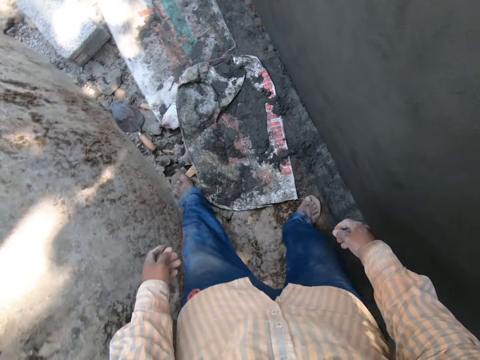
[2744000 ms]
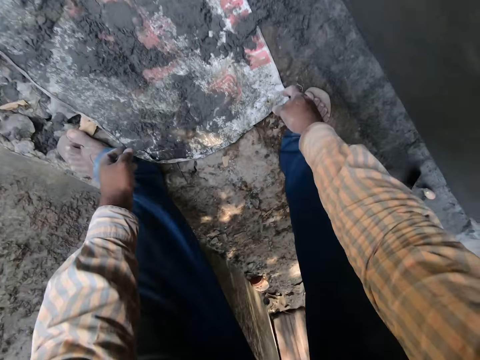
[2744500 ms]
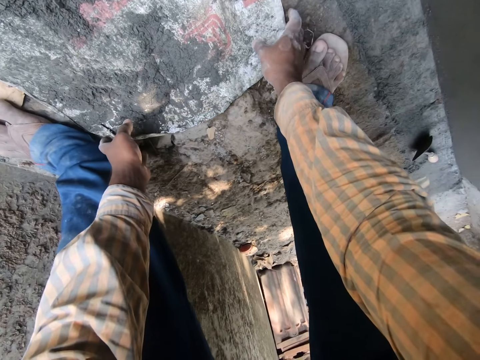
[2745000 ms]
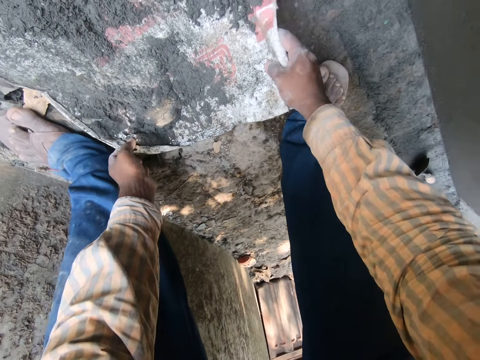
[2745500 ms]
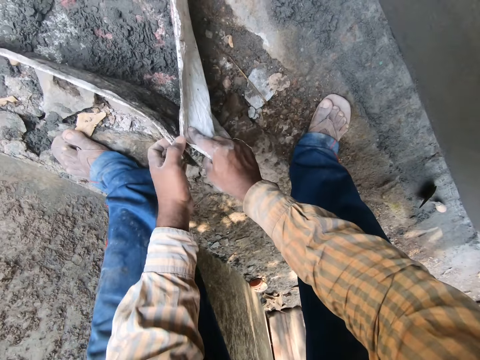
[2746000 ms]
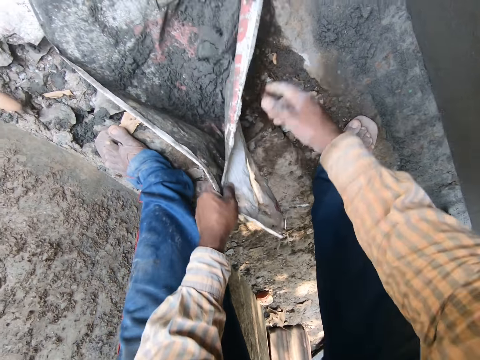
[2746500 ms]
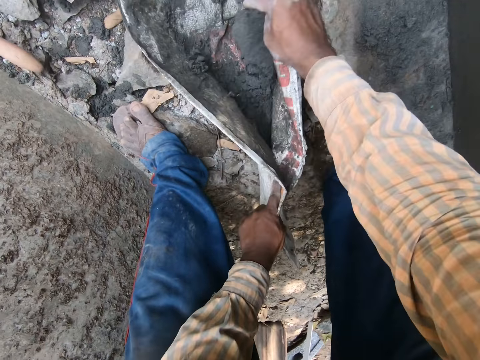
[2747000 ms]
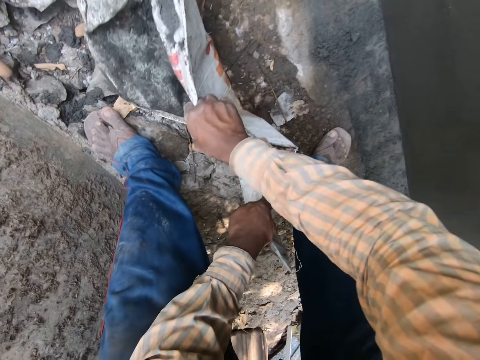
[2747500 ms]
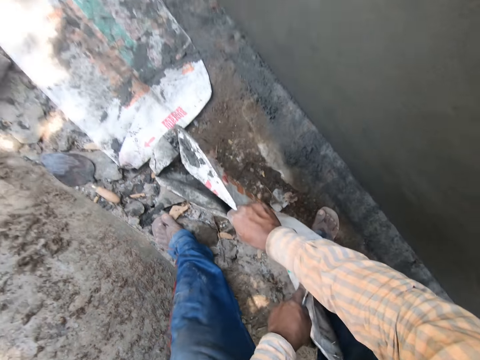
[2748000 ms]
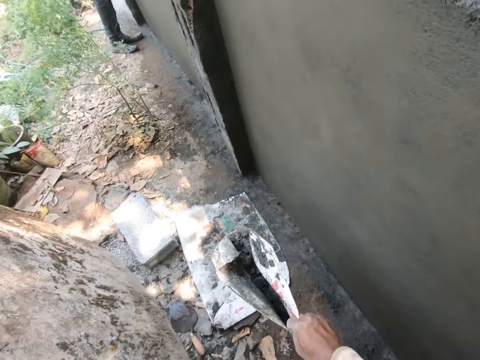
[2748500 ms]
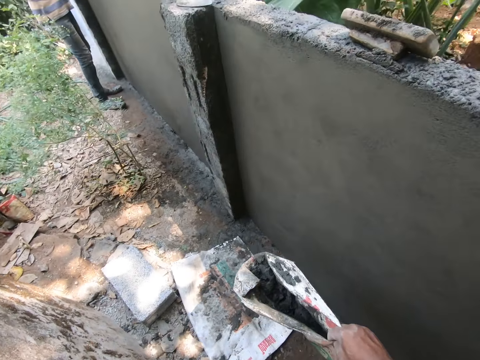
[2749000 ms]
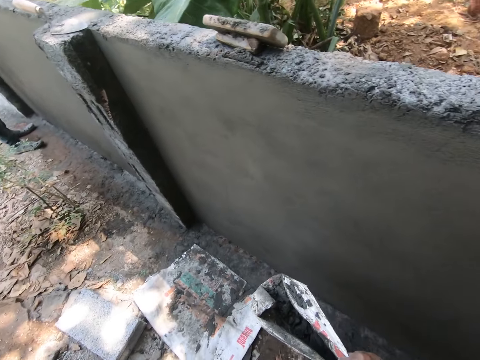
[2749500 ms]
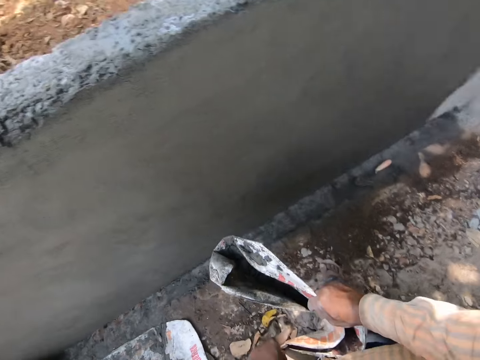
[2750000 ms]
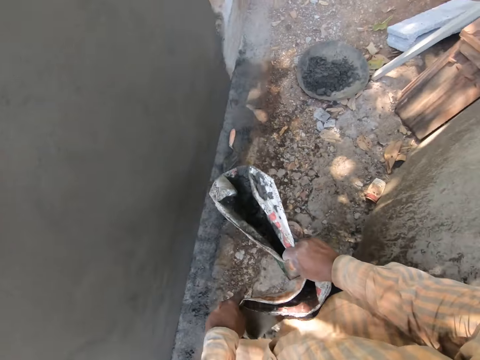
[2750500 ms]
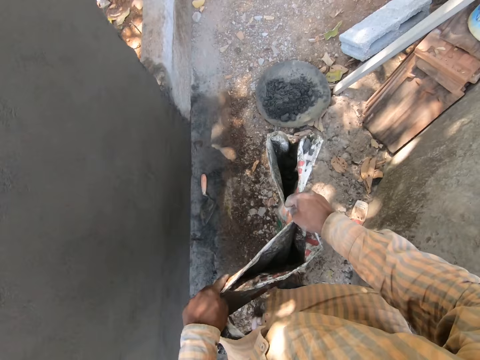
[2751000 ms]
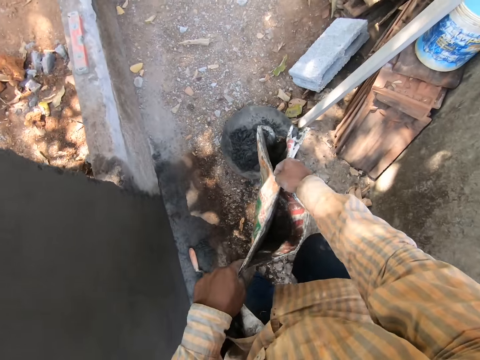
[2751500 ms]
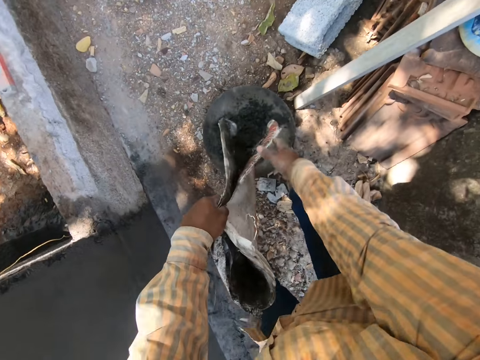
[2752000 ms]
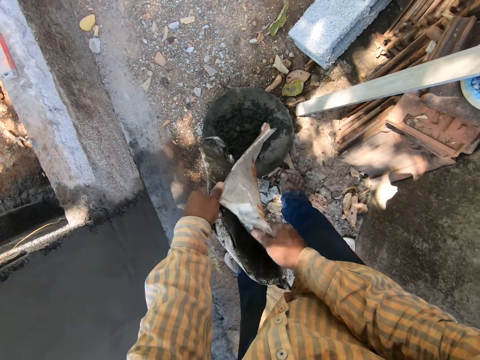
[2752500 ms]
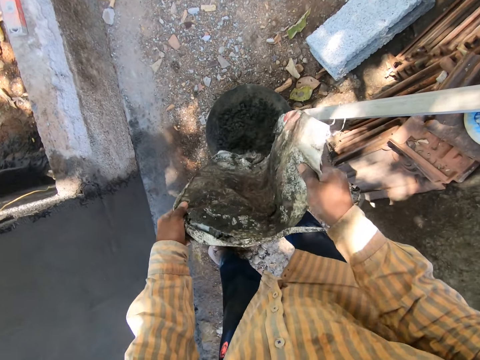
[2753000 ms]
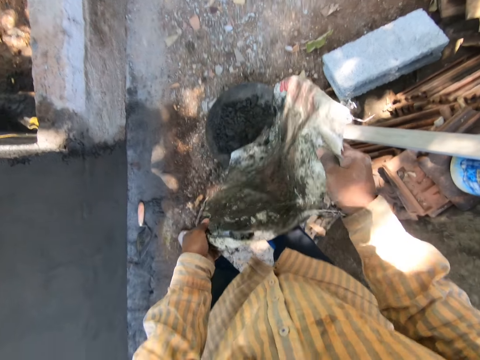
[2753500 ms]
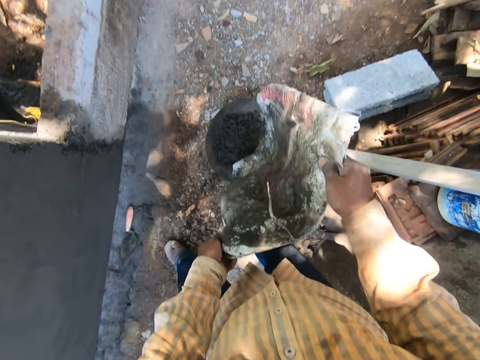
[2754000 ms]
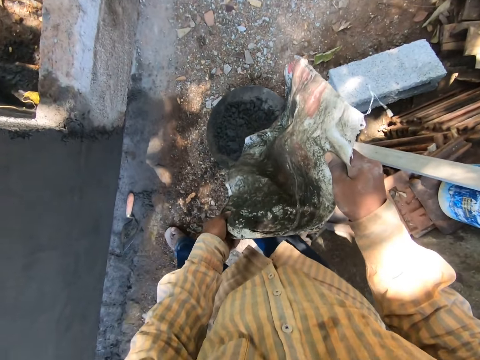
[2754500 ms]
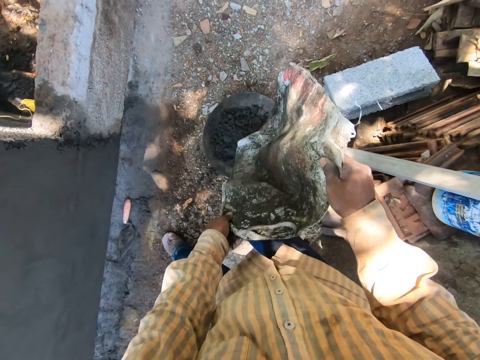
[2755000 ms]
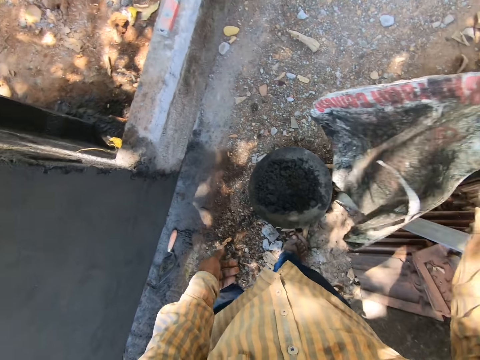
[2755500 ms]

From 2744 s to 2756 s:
The camera wearer picks up a sack from the floor with both hands. They fold the sack of sand. They lift the sack of sand. They pour mixed cement from the sack in a head pan on the floor with both hands.

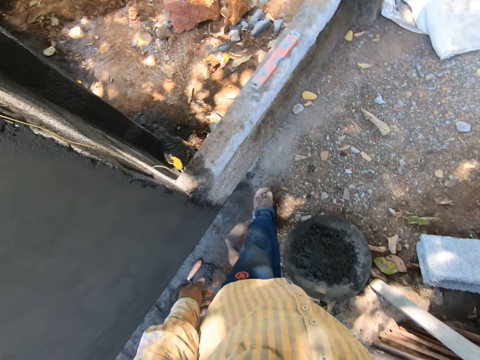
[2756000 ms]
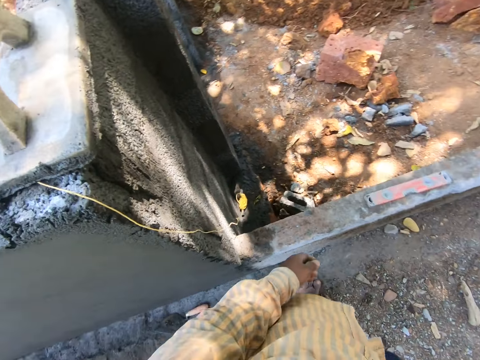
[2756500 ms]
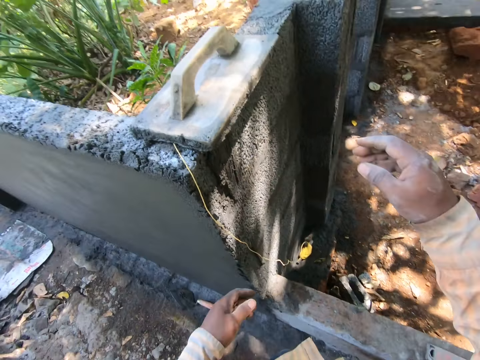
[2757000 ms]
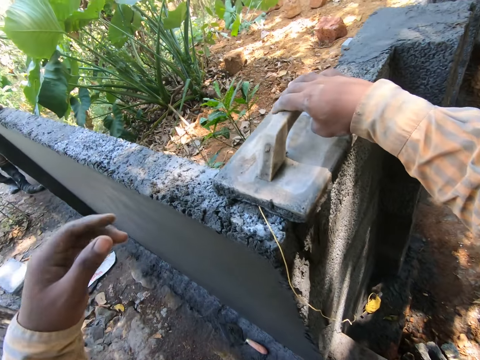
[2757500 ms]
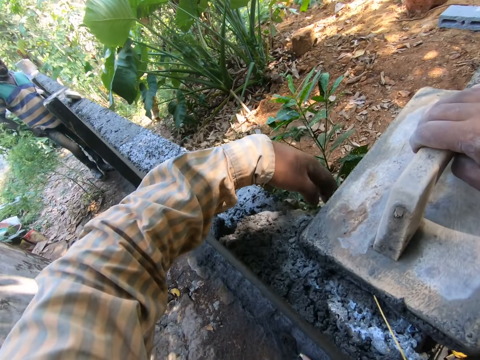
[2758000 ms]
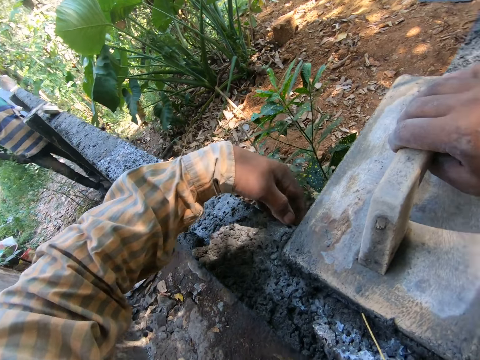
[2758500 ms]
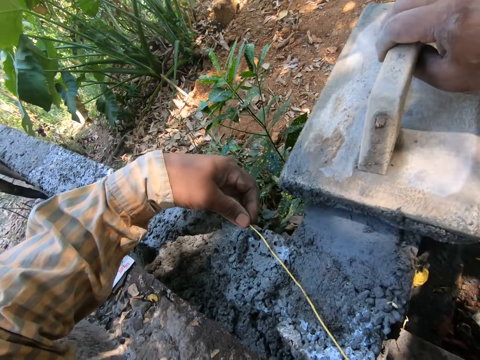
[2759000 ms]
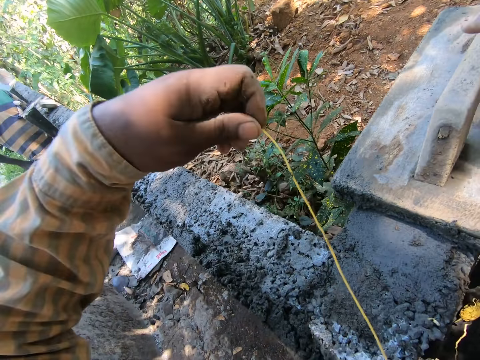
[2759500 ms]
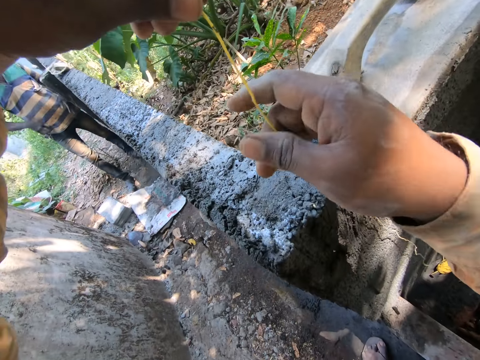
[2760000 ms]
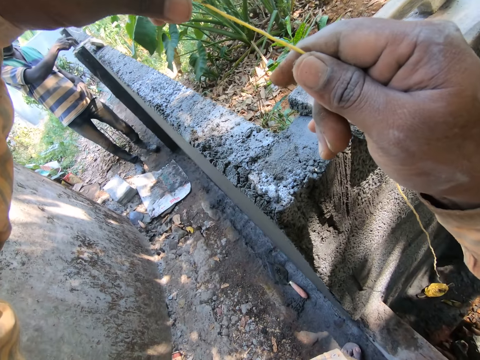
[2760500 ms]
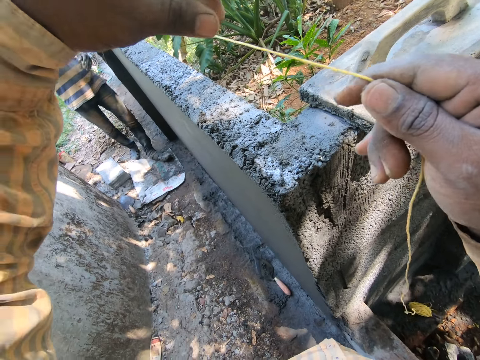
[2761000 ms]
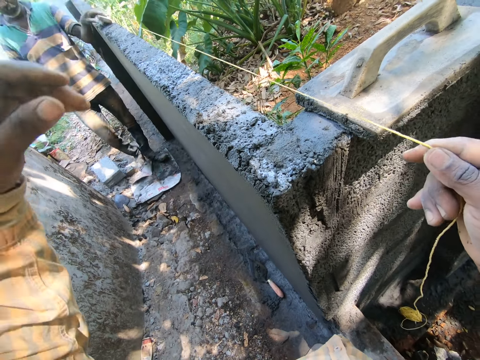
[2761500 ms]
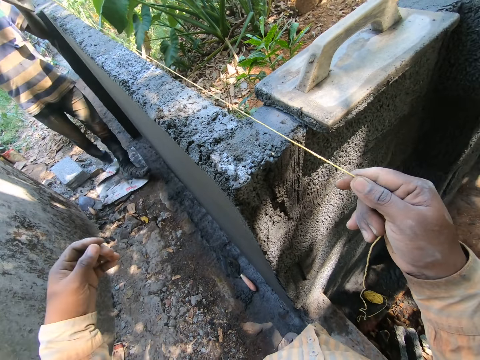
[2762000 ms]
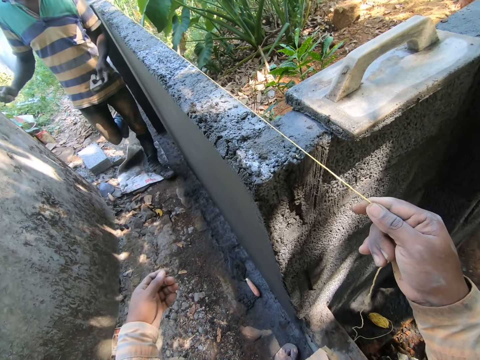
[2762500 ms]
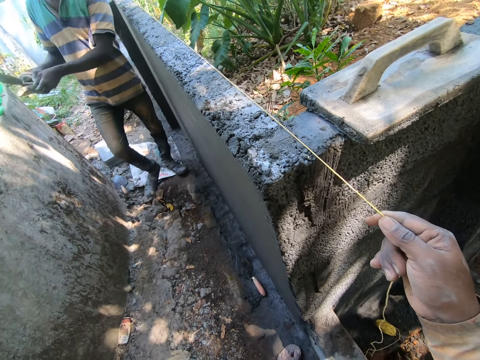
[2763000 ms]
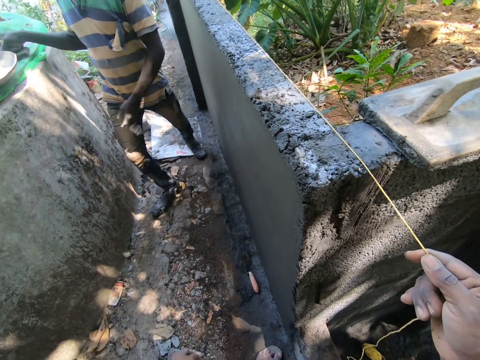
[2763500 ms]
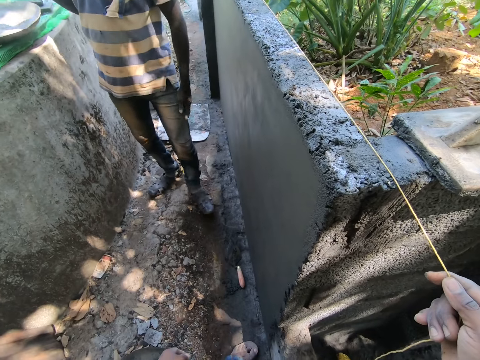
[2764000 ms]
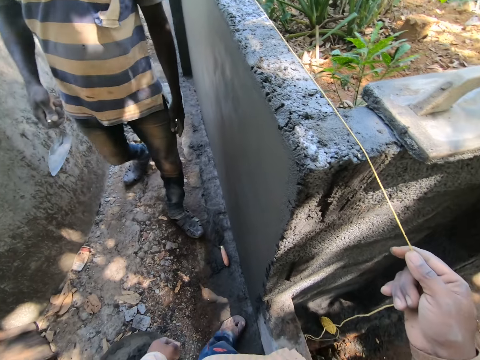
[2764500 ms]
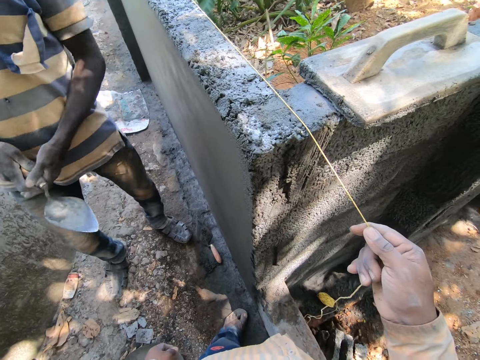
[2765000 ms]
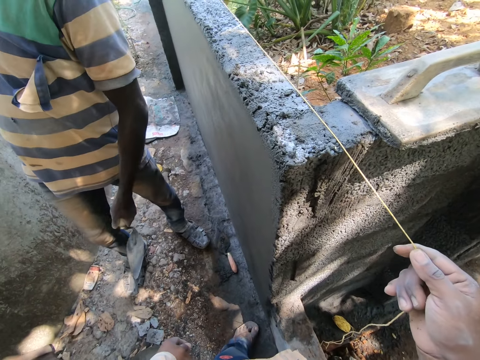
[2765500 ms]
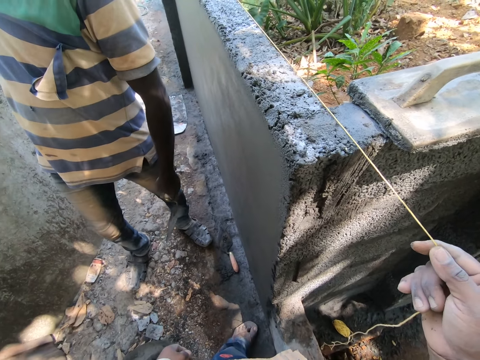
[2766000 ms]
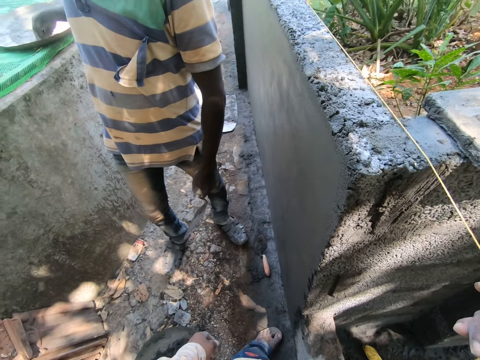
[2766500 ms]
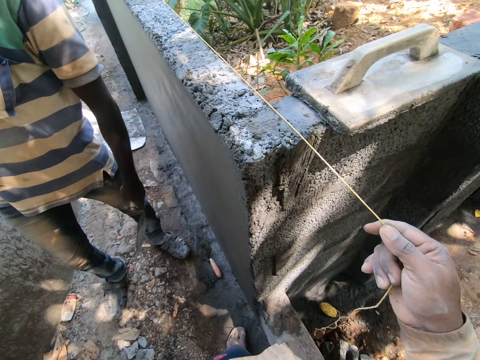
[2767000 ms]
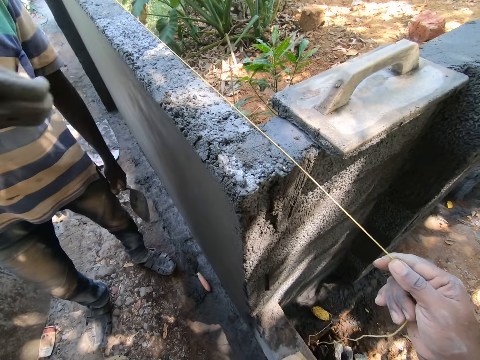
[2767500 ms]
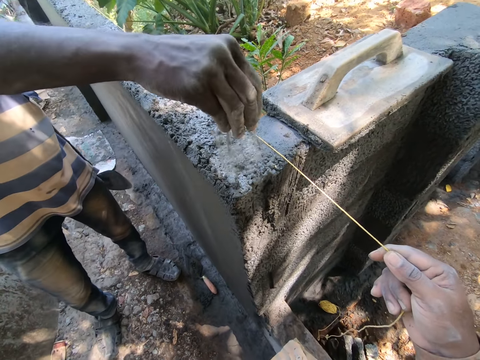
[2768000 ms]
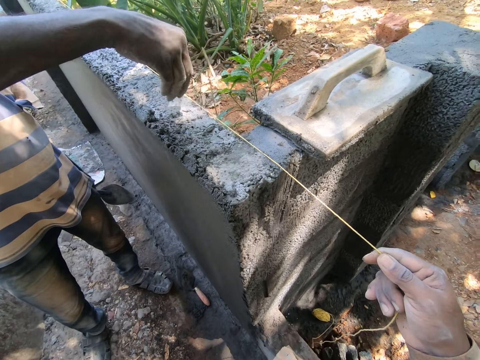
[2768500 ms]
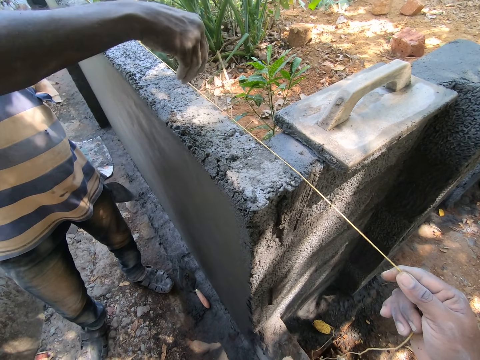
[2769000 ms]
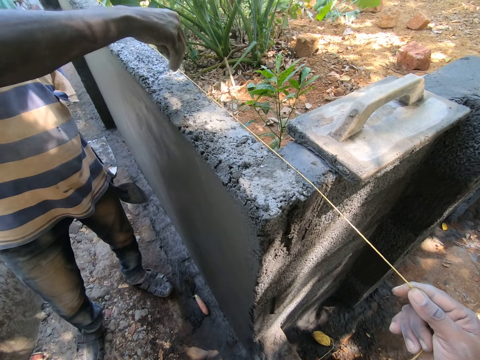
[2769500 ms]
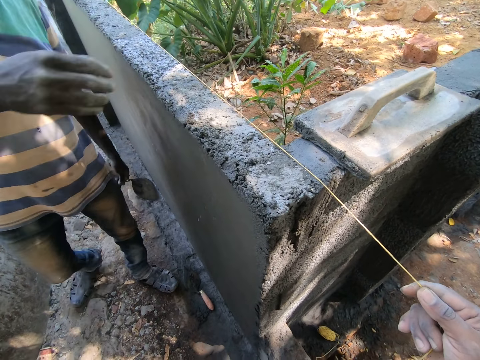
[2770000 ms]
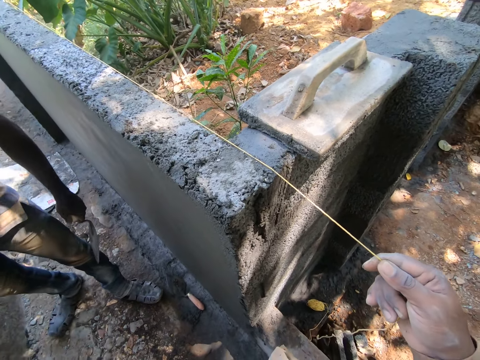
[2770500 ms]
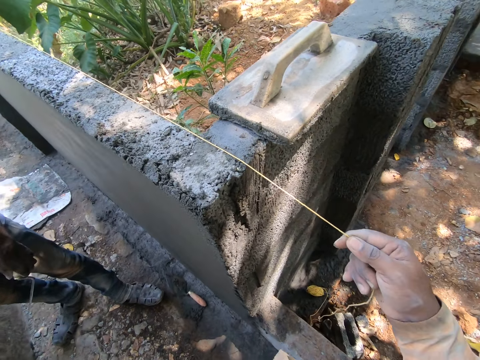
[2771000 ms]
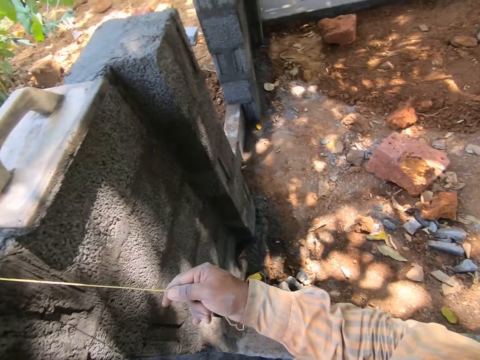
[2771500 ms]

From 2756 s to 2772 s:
The camera wearer drops the sack on the floor with his right hand. He holds a wood float on a fence with his right hand. He picks up a bricklayer line or rope from the fence with his left hand. He adjusts the wood float on the fence with his right hand. He holds the bricklayer line on the fence with both hands. He straightens the rope. He holds the bricklayer line on the fence with his right hand. A man passes a hand trowel from his right hand to his left hand. The man pours sand on the fence with his right hand.
